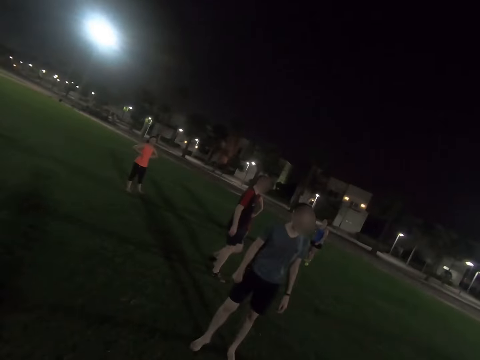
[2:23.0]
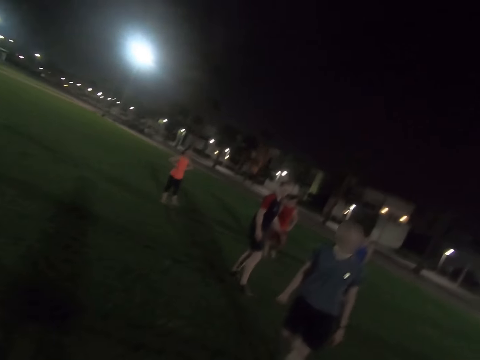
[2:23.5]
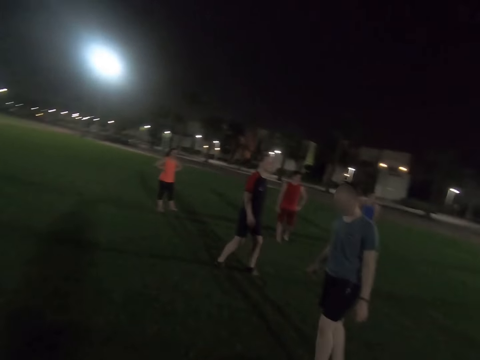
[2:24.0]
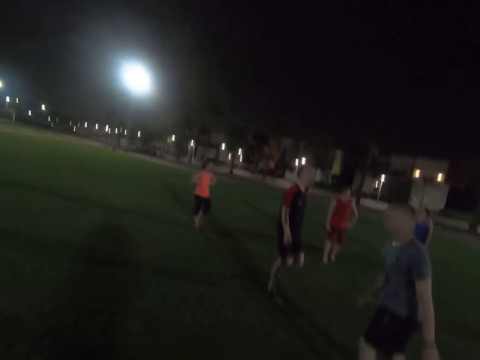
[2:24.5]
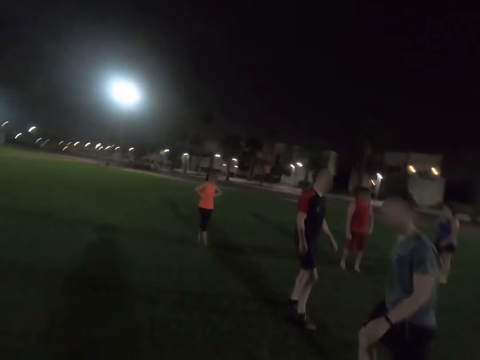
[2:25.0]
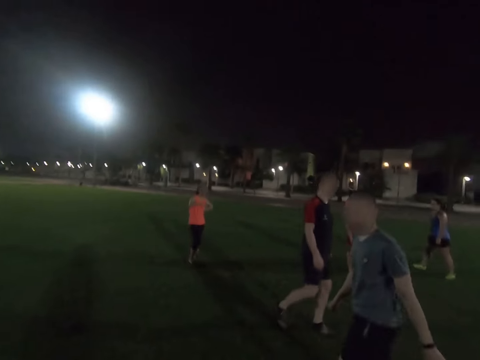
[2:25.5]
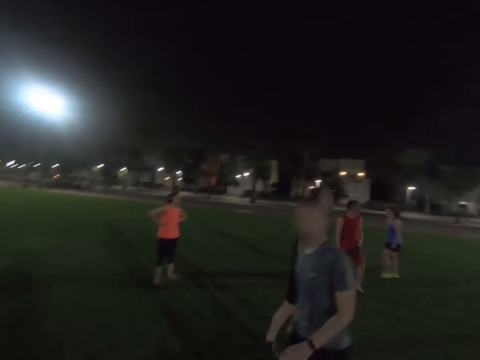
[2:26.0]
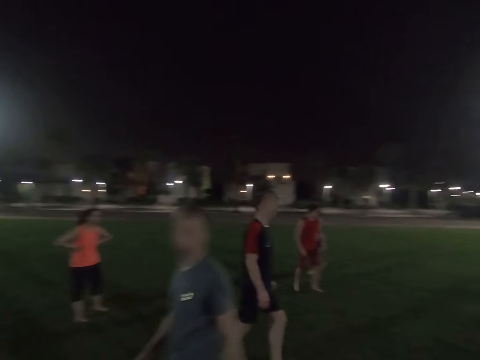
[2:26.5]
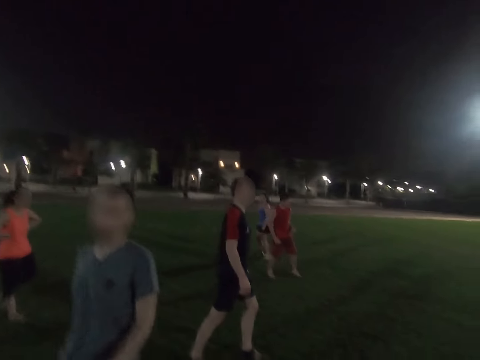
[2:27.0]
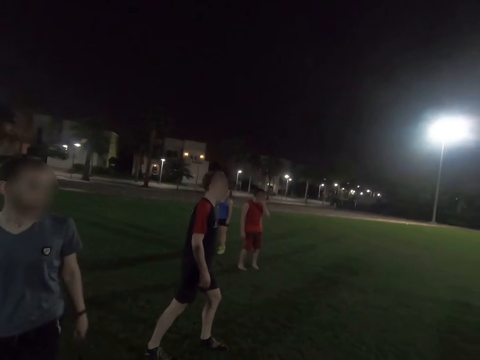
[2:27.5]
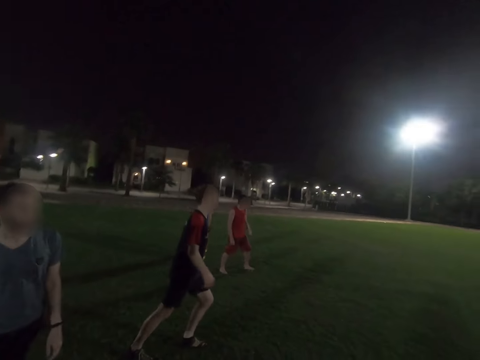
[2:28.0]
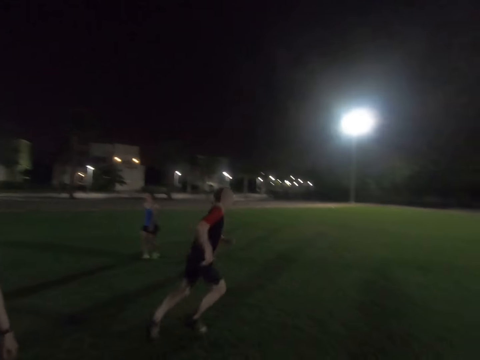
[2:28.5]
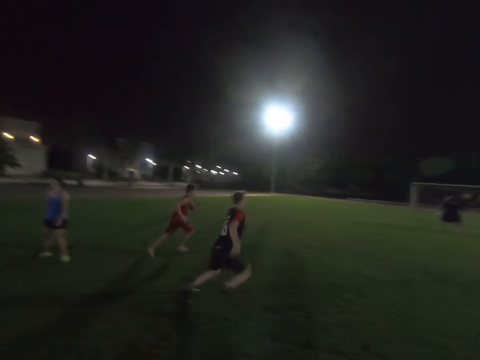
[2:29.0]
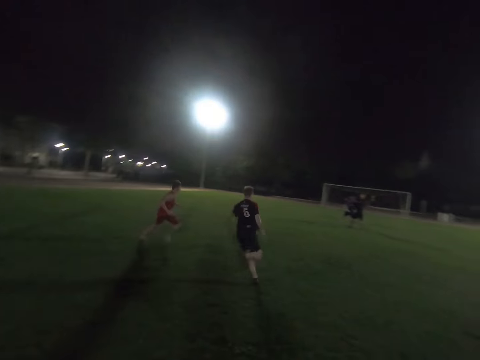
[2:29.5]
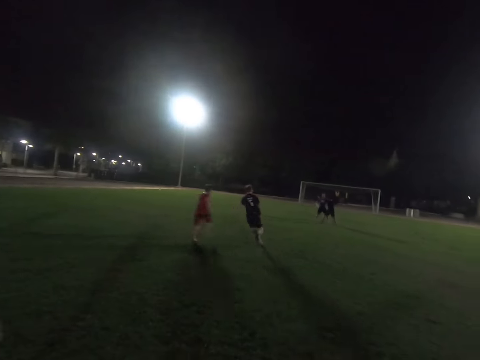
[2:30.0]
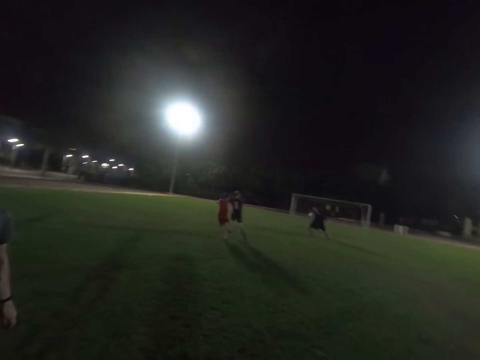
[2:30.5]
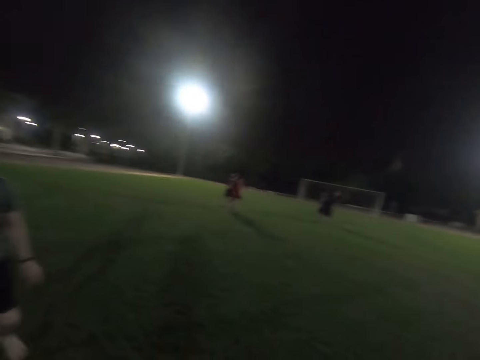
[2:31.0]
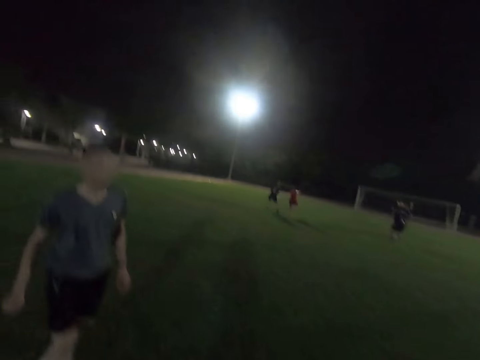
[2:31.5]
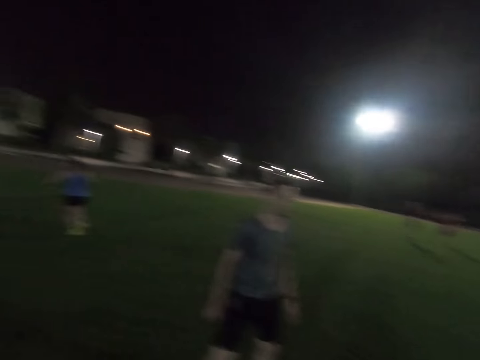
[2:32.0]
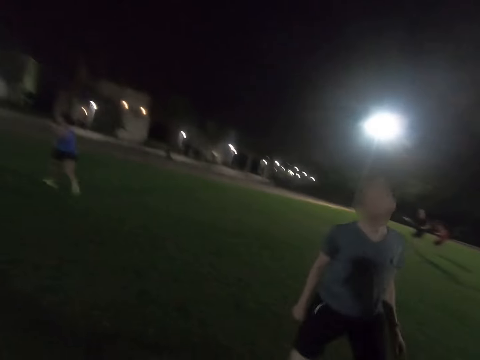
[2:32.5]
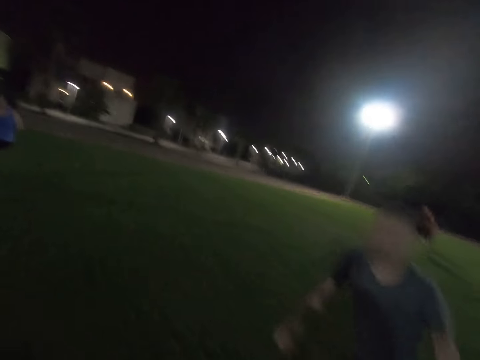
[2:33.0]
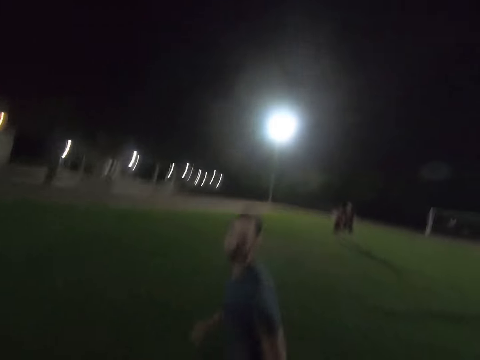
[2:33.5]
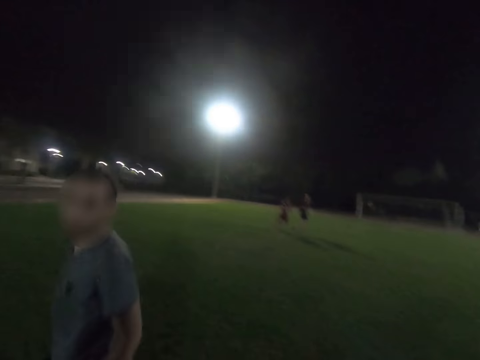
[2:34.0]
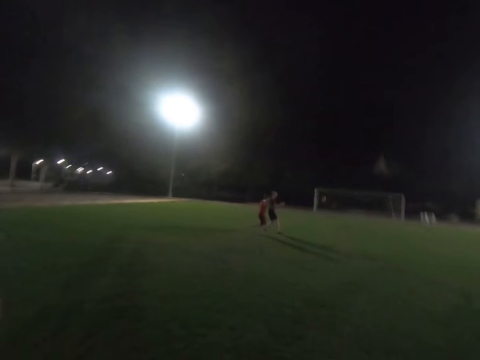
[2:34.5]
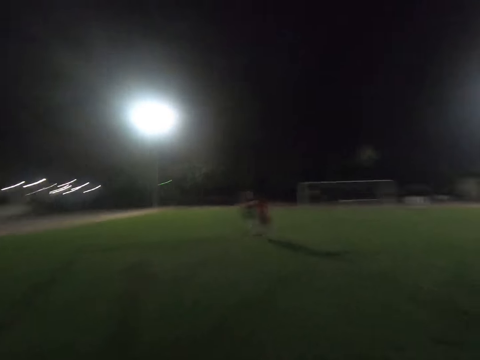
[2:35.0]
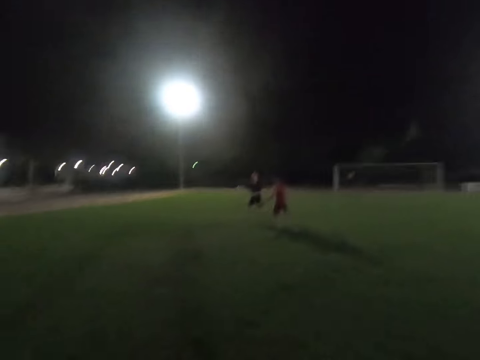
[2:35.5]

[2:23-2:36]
A woman holds her waist. A man walks in the field. Another man runs in the field. Another man runs. Another man runs. The woman runs.

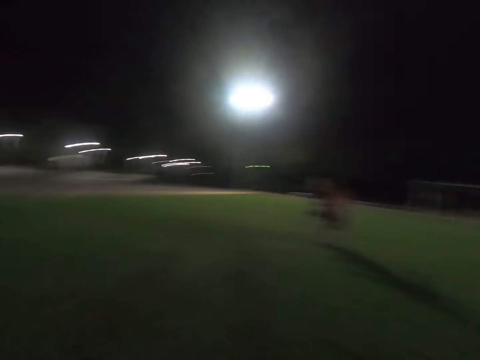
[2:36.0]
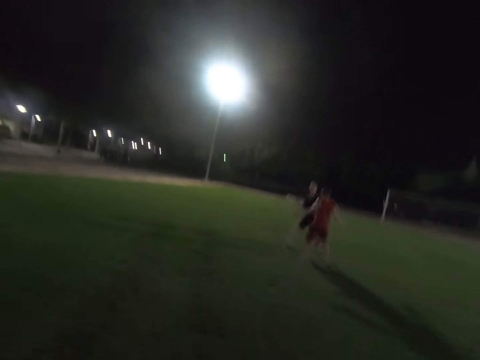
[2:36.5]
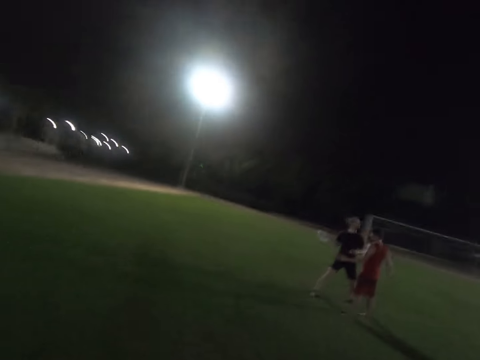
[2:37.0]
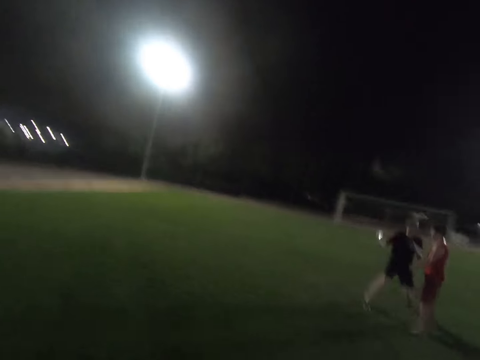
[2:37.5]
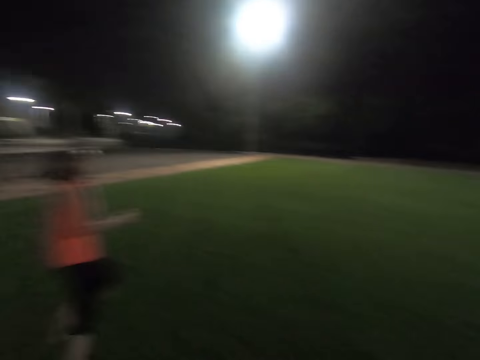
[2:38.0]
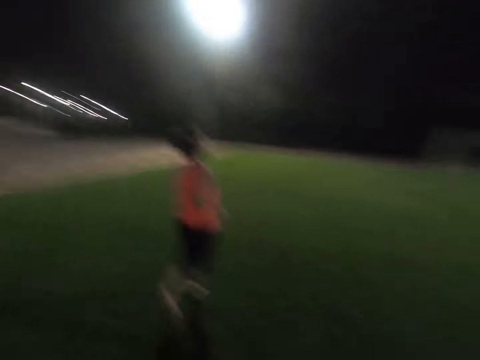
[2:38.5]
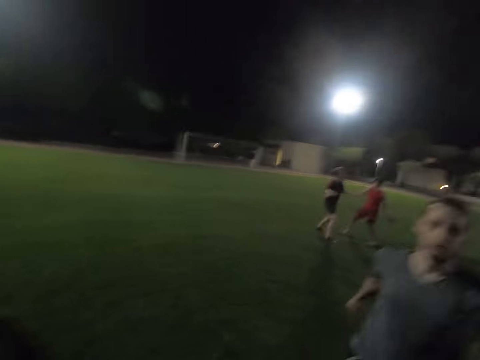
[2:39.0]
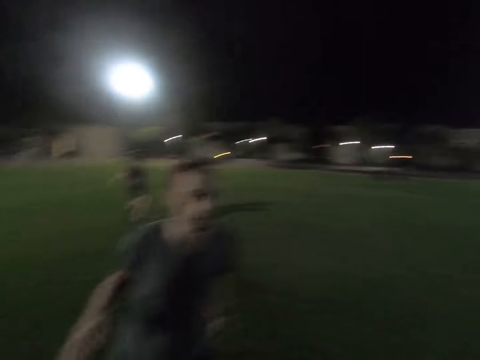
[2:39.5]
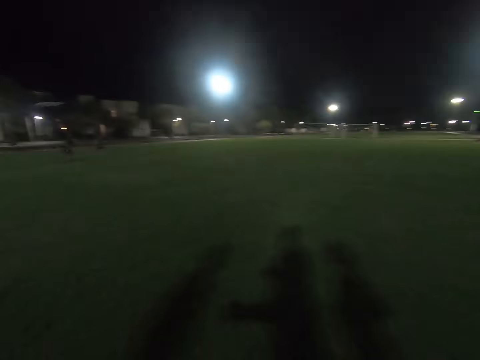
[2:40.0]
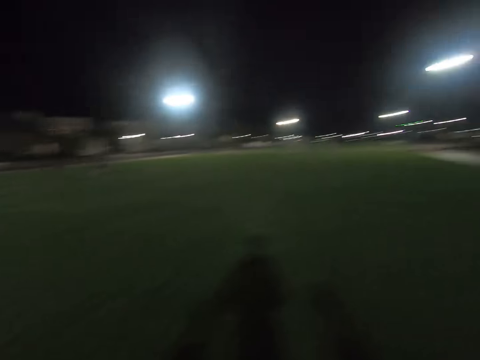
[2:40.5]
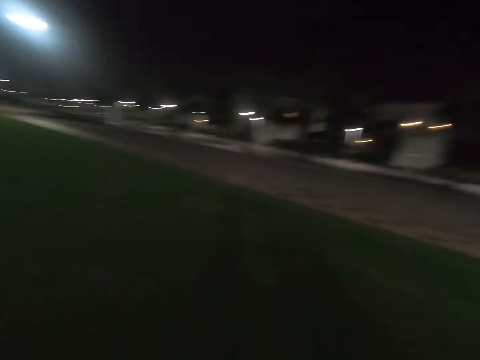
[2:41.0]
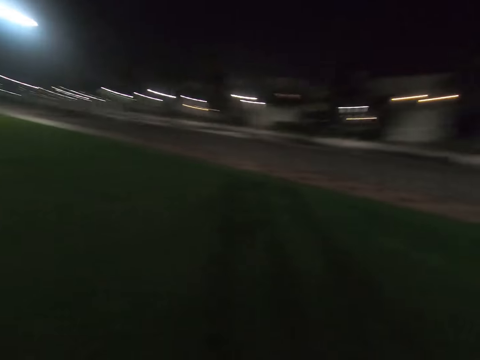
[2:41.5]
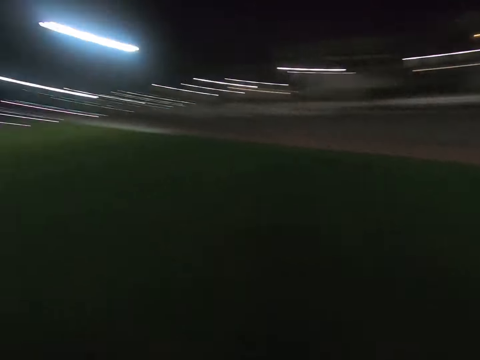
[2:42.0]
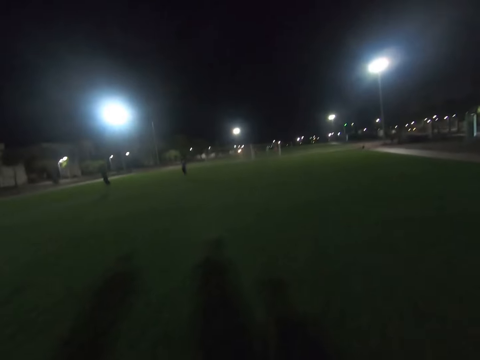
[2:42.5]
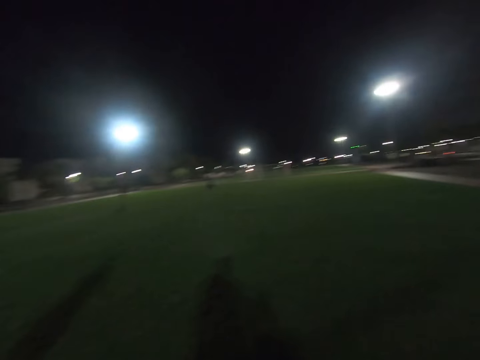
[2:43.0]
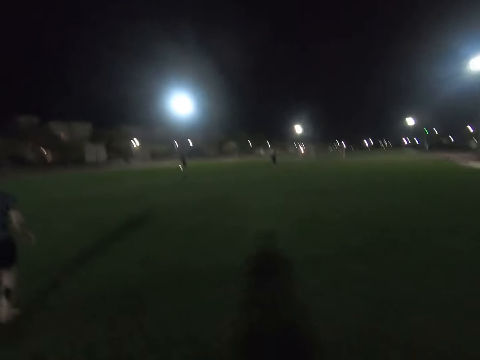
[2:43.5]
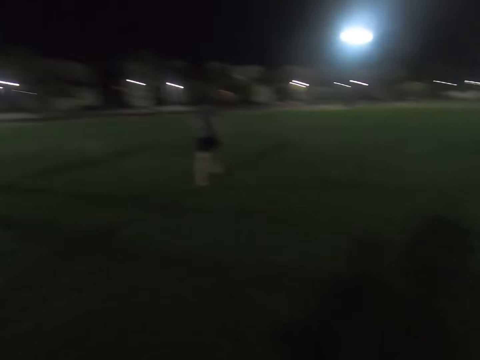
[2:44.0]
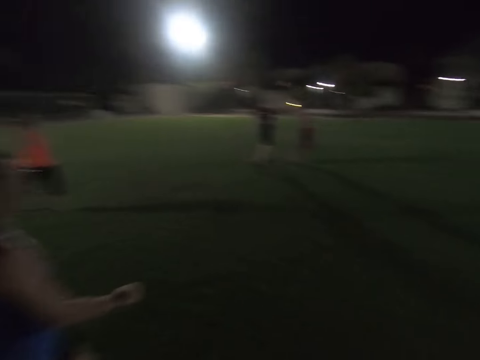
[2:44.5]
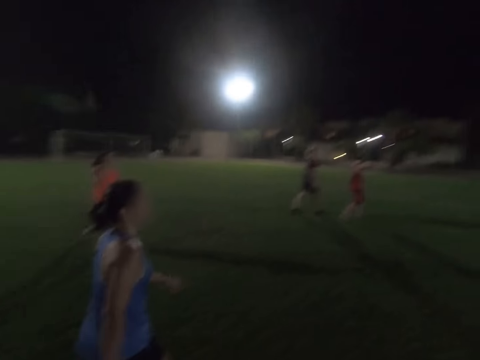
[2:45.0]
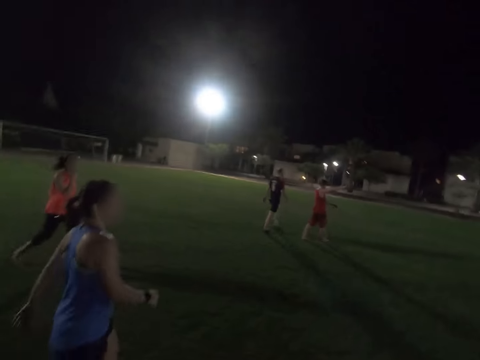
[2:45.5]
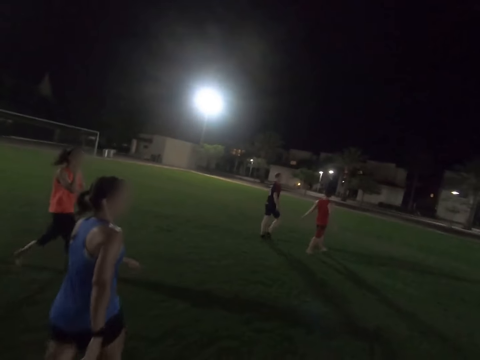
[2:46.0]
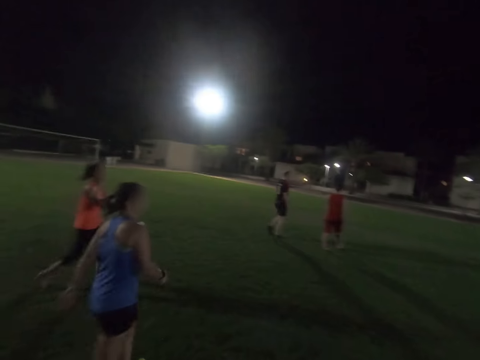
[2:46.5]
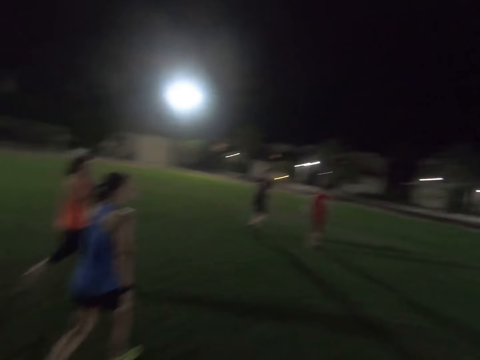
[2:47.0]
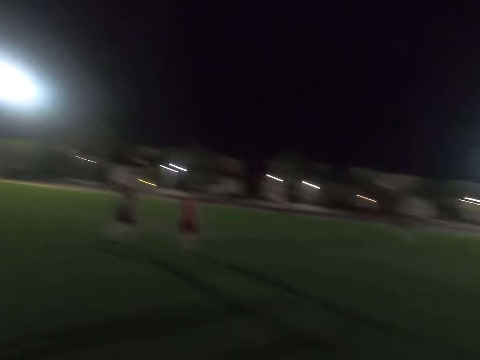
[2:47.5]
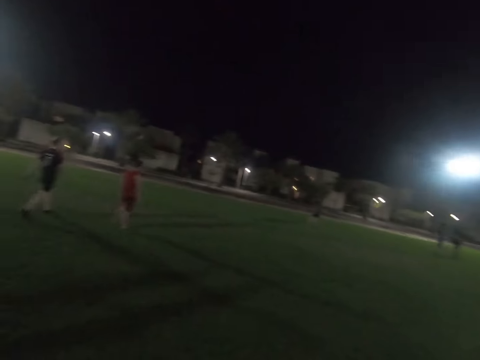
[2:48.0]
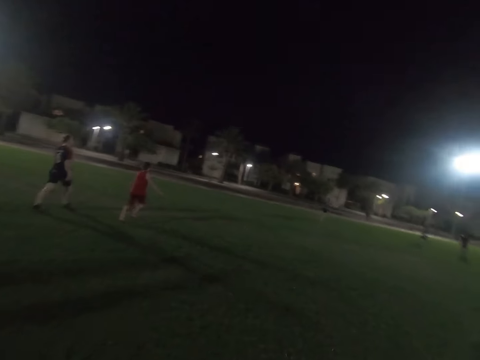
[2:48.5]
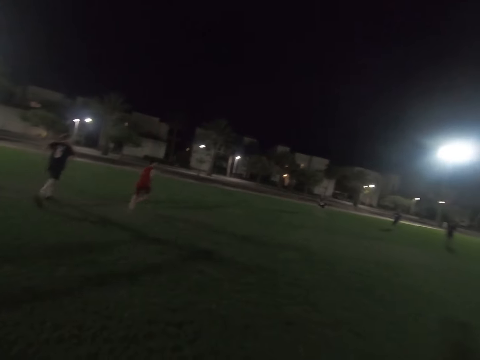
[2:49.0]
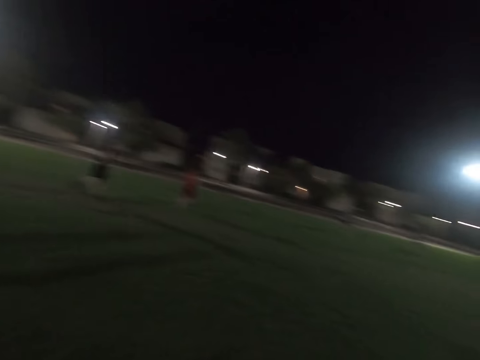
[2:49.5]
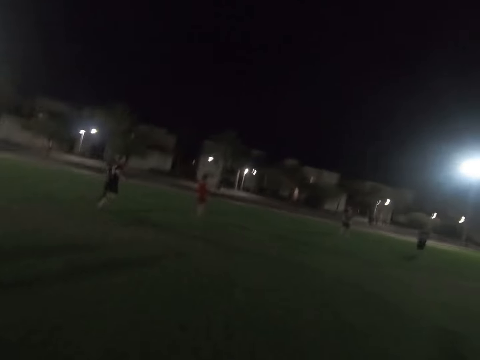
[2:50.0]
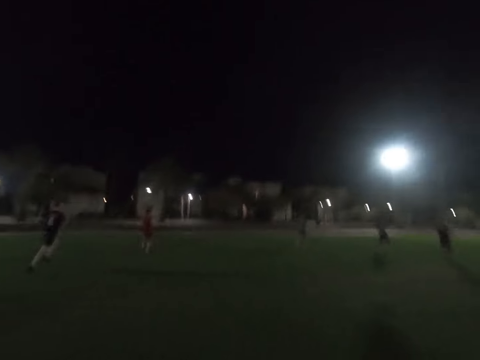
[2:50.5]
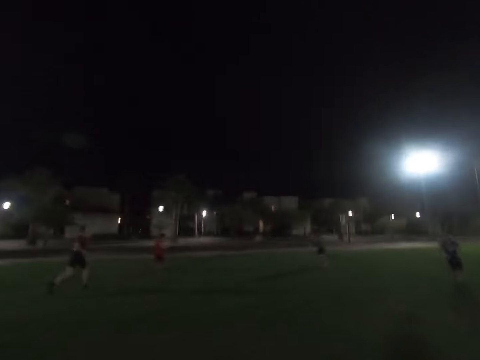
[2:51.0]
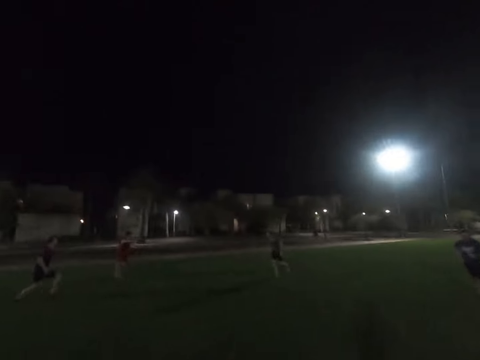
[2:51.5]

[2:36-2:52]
A man runs. A woman runs in the field. The camera wearer looks around. The man runs. Another man runs. Someone walks across. Another woman walks in the field. The first man walks. The other man walks.
